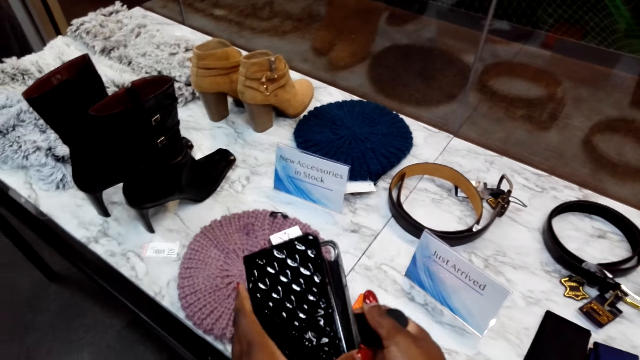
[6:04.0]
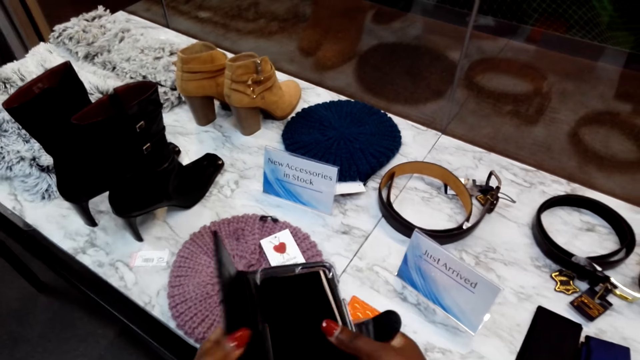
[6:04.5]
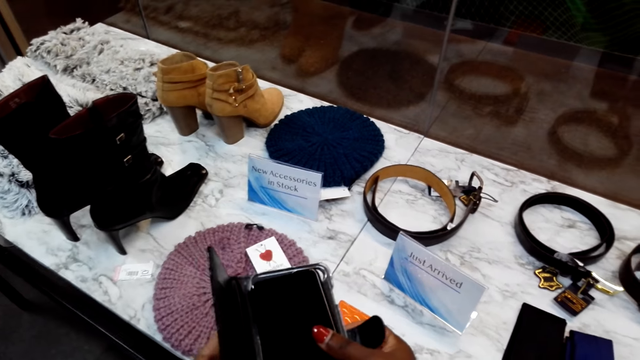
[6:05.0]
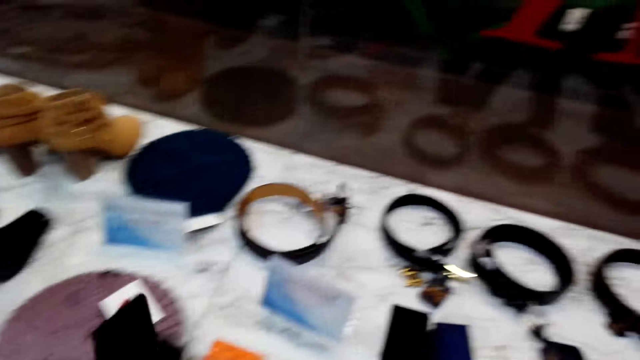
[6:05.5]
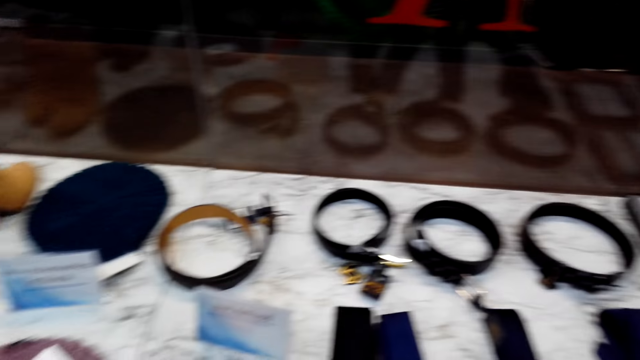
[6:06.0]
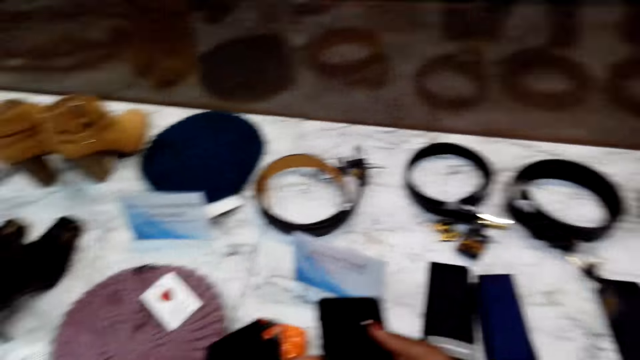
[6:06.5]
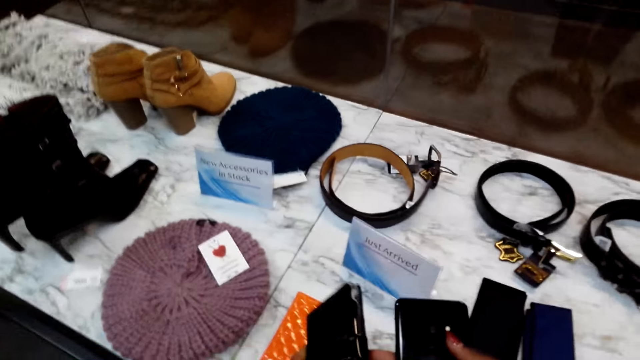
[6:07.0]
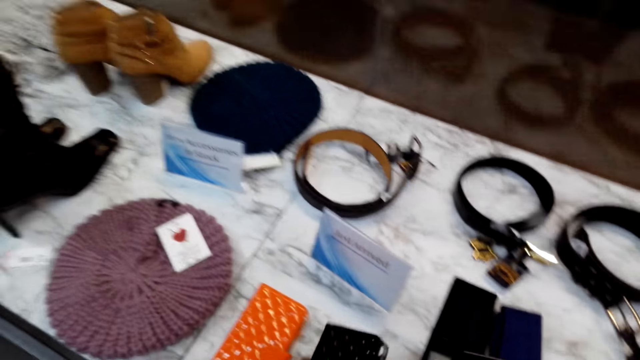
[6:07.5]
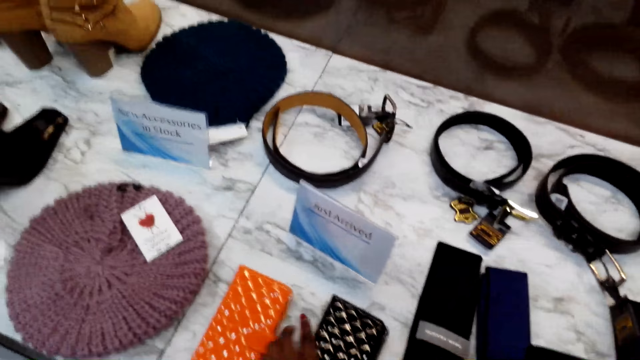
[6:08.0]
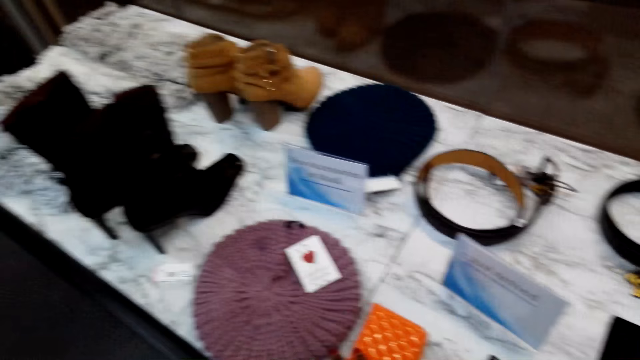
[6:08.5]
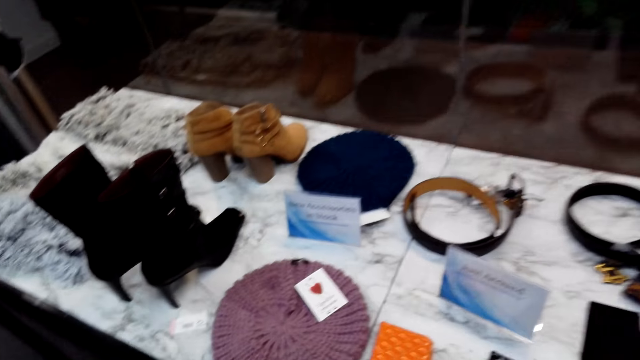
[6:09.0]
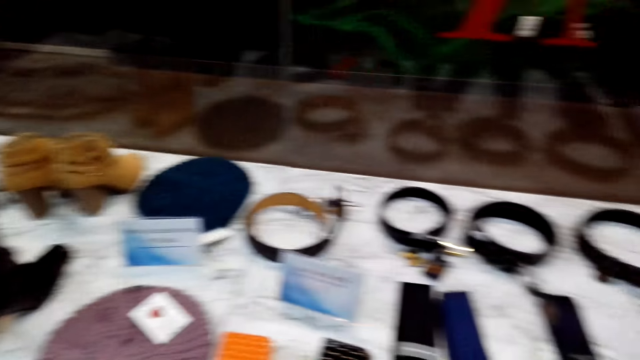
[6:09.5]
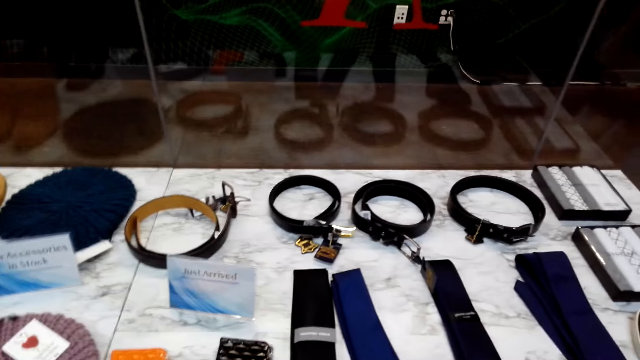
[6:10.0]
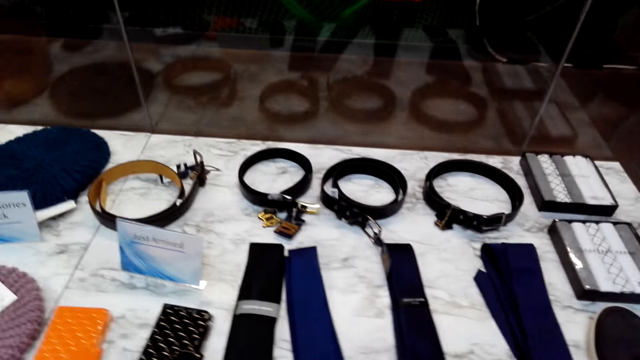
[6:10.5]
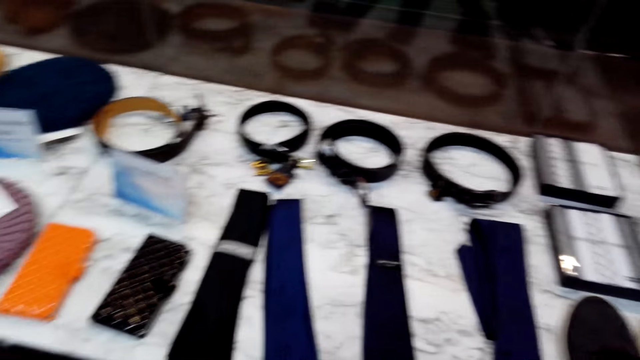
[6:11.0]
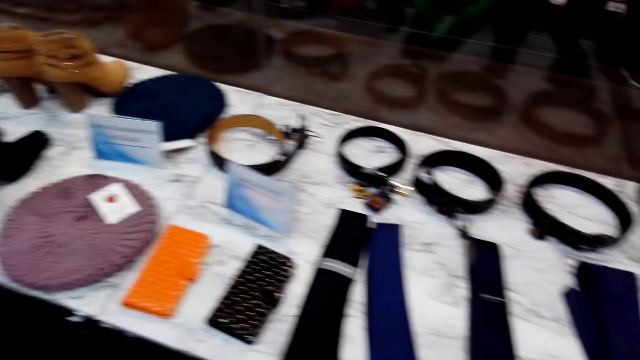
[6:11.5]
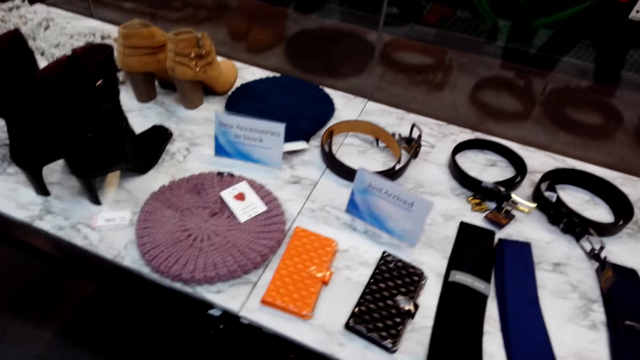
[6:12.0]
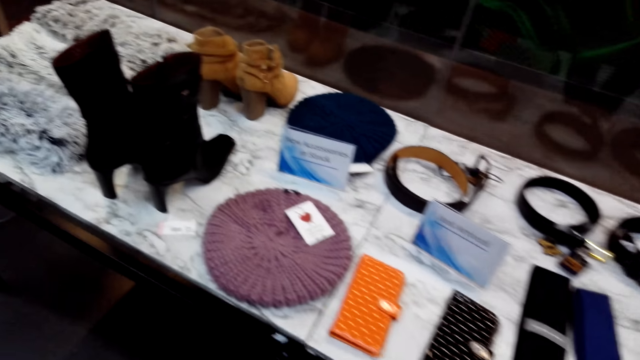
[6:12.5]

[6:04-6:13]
The camera wearer aligns a purse. They open the purse. They remove a phone in the purse. They close the purse. They put the purse on the table. They look around. They look on the display.

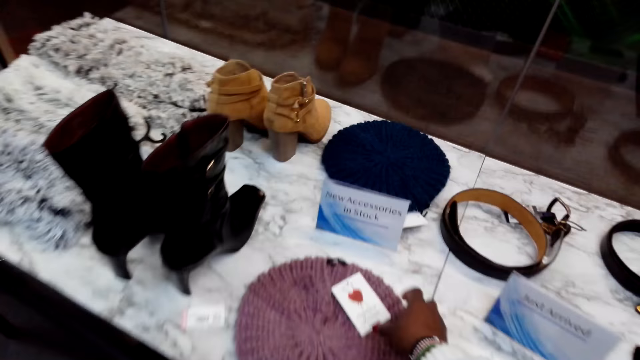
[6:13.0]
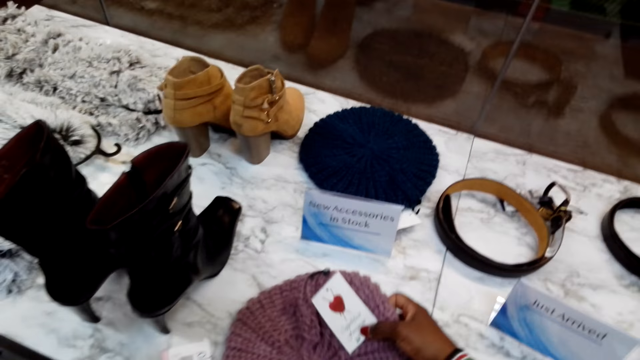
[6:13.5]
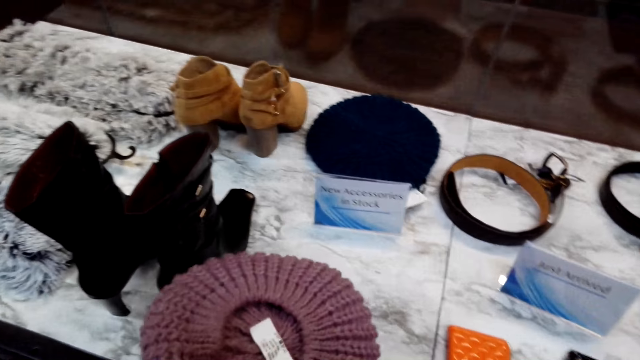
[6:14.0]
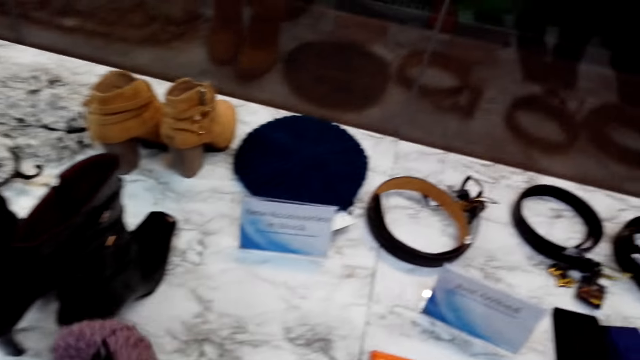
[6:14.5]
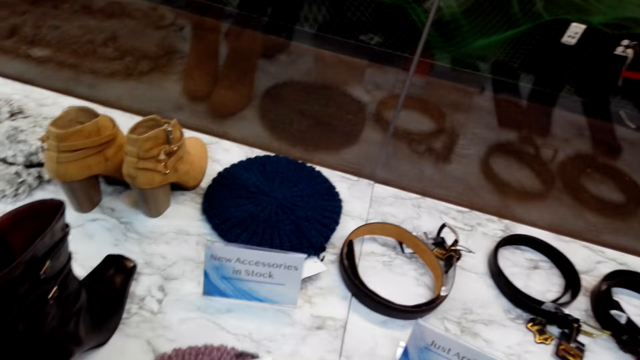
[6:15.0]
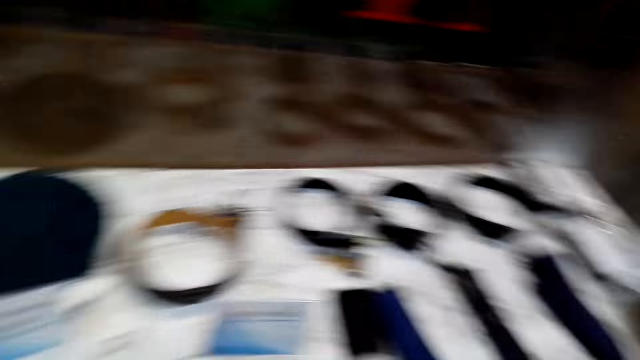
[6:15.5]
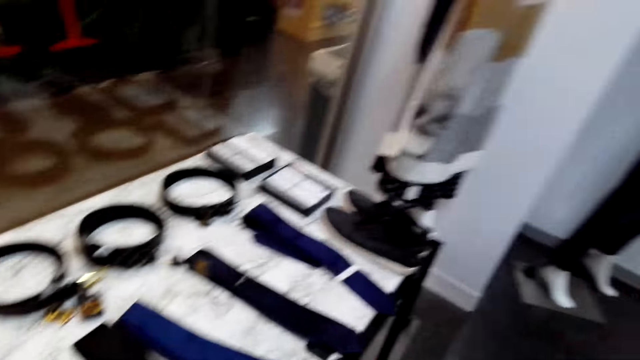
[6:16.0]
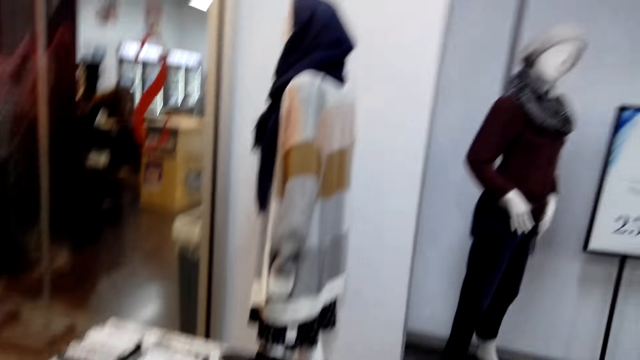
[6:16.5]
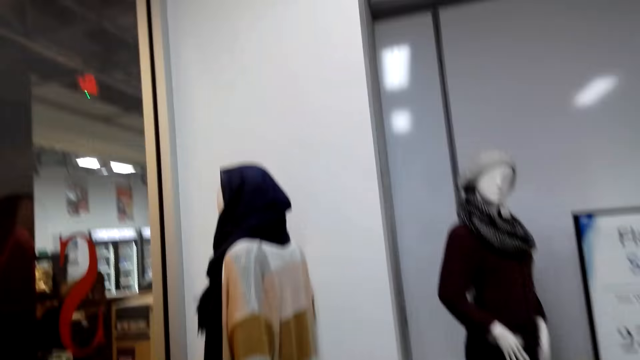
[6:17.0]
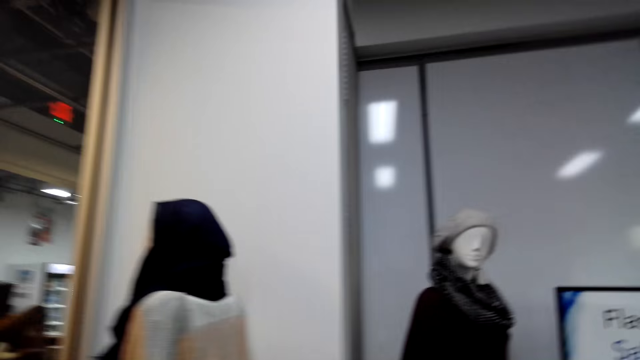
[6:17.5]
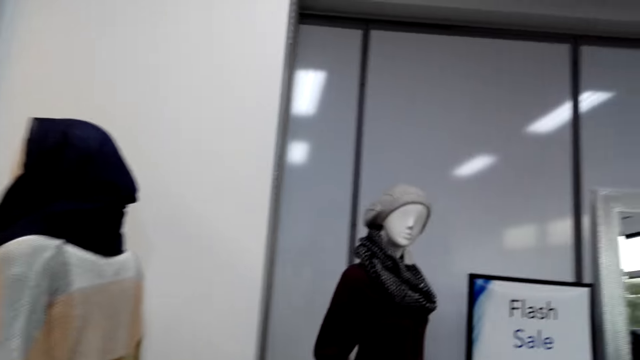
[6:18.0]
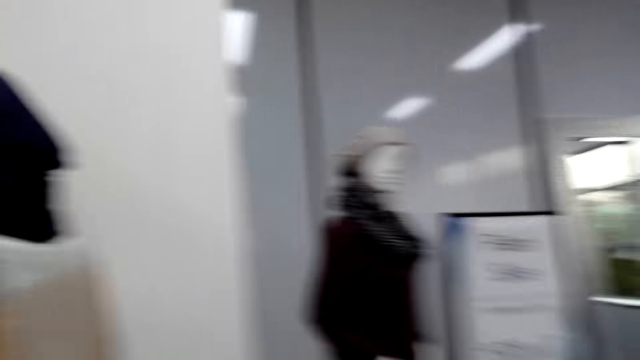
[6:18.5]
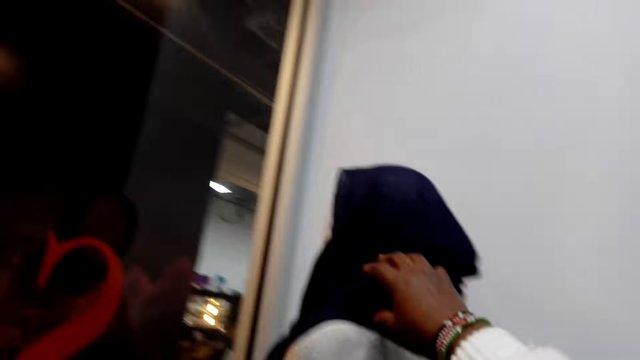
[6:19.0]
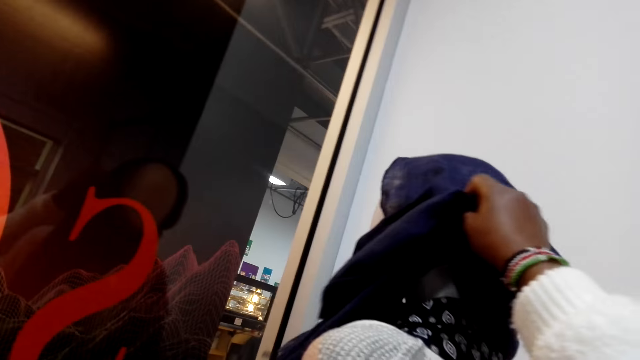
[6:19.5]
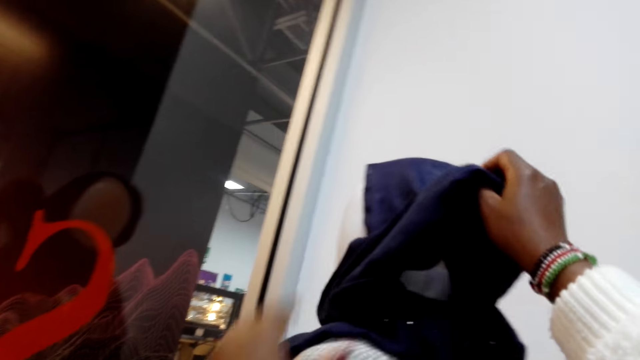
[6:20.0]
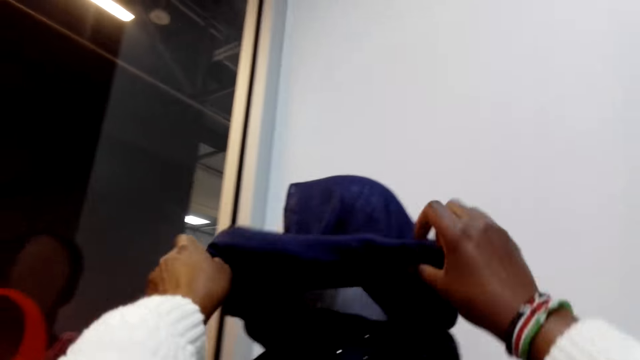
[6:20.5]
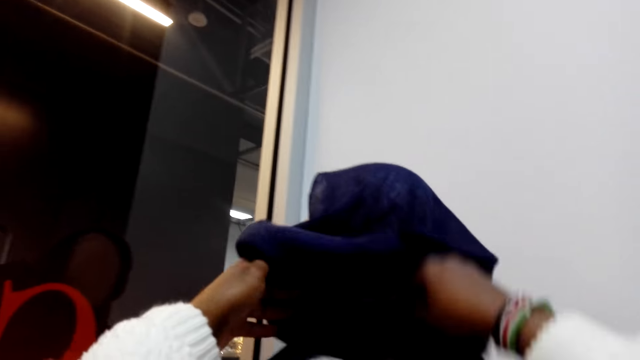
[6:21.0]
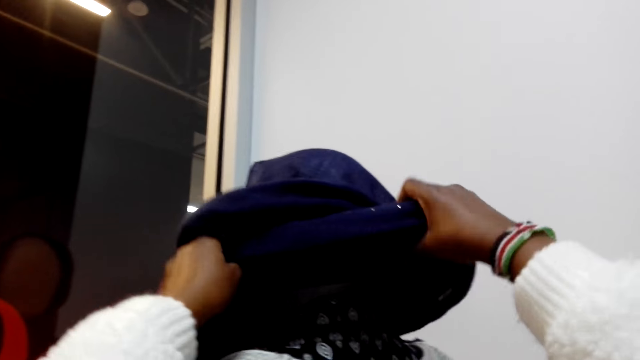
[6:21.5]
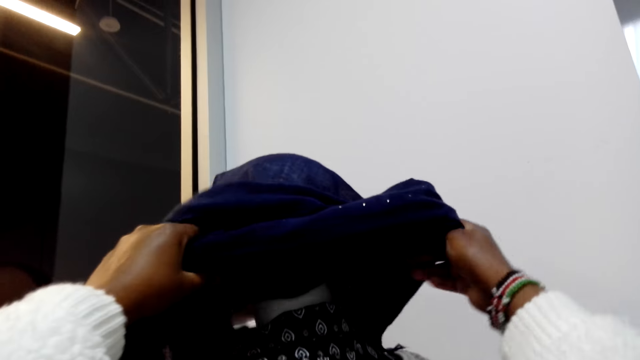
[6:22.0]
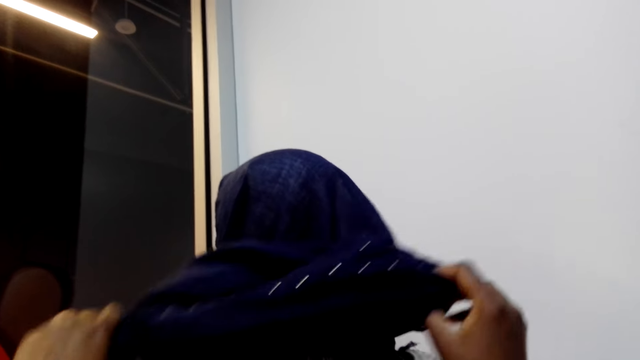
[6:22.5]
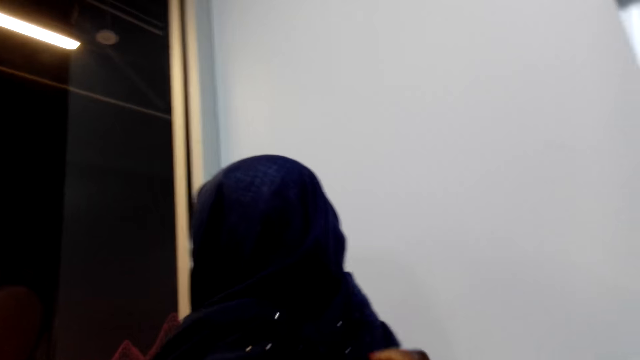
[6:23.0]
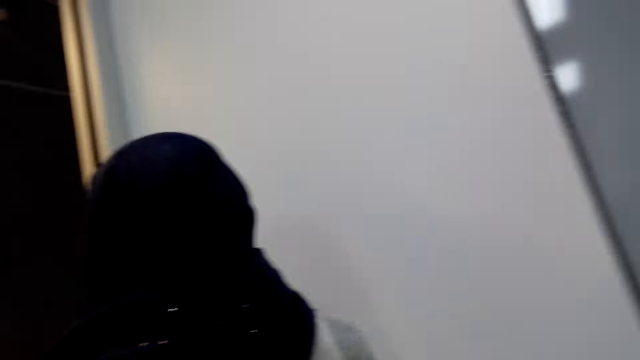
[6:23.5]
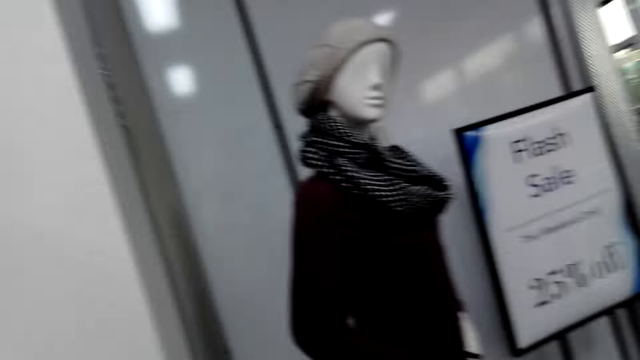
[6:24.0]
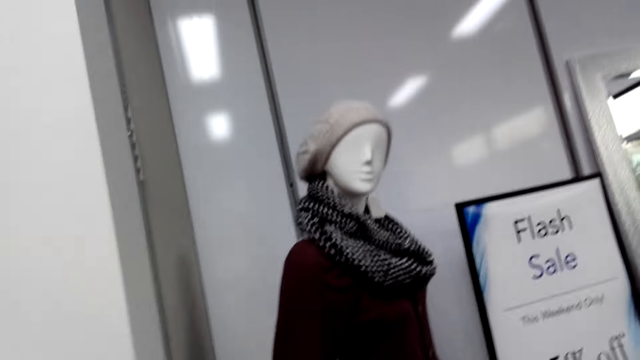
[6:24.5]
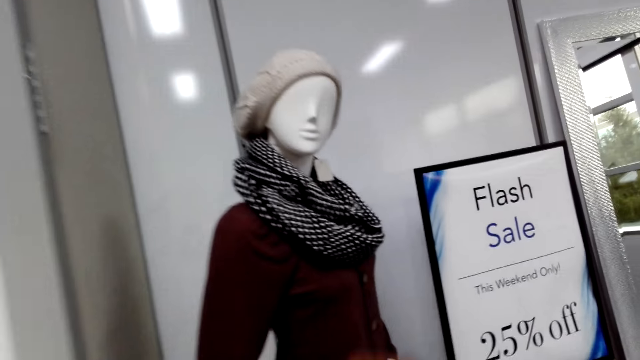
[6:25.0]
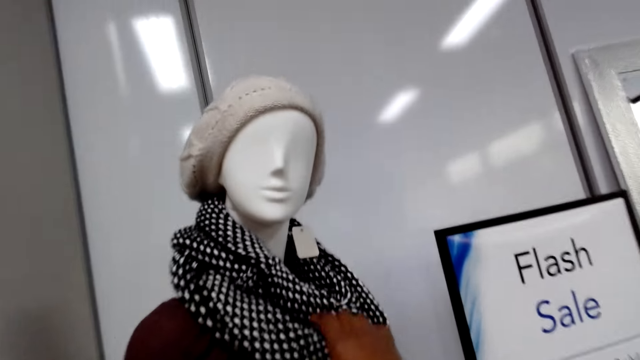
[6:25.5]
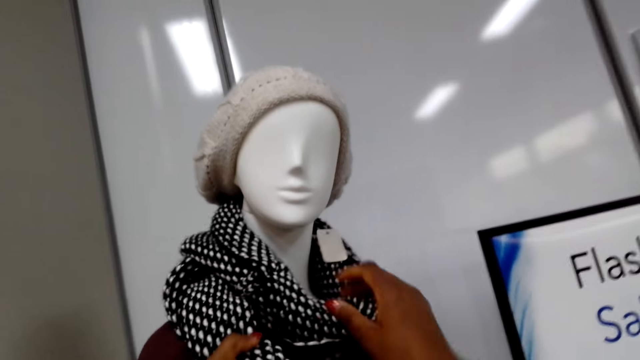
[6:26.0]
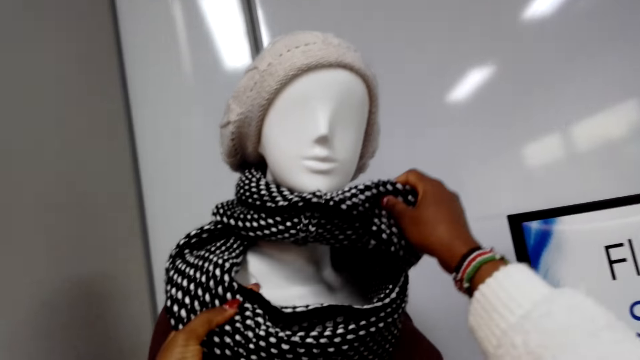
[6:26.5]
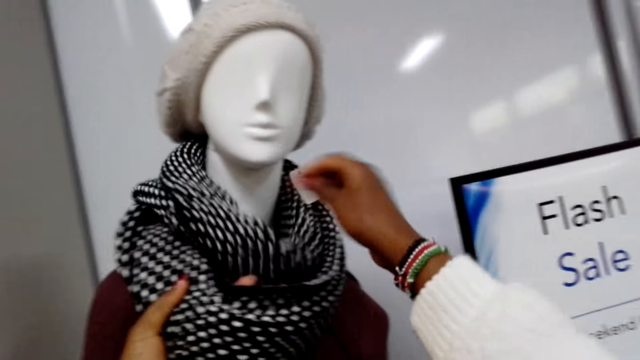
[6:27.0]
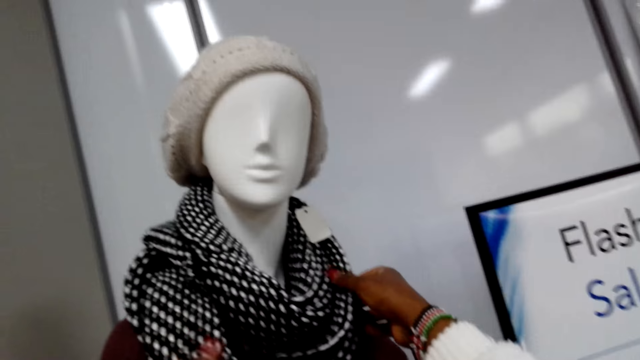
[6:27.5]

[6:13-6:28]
The camera wearer picks up a hat on the display table. They check the hat. They walk in a cloth shop to the mannequin. They unwrap a scarf on a dummy. They touch the scarf. They walk to the mannequin. They turn around. They align the scarf on the dummy. They touch the scarf.
